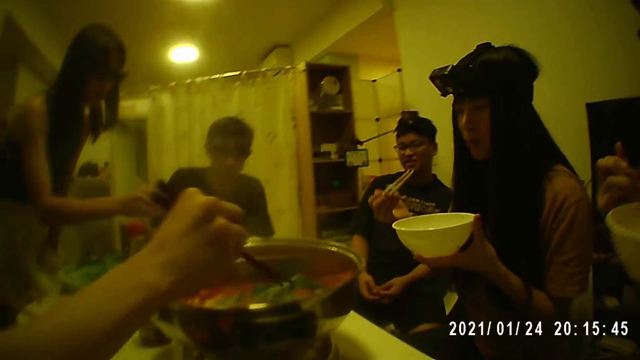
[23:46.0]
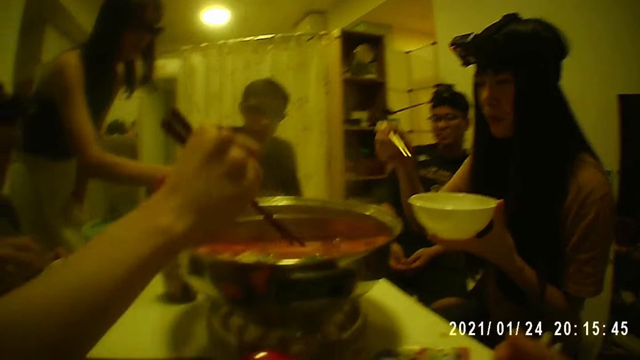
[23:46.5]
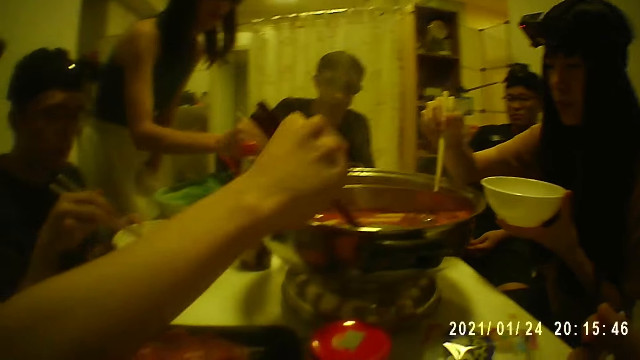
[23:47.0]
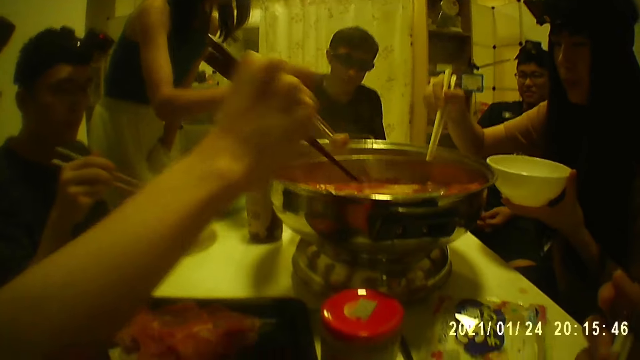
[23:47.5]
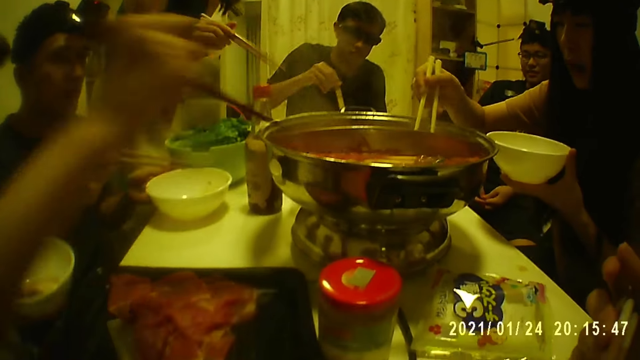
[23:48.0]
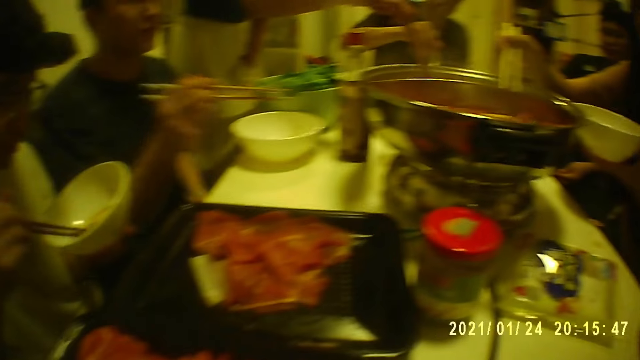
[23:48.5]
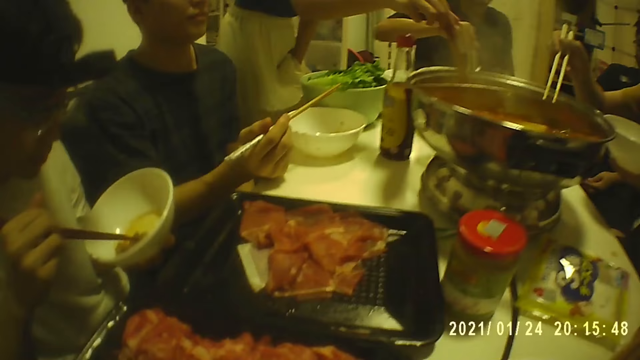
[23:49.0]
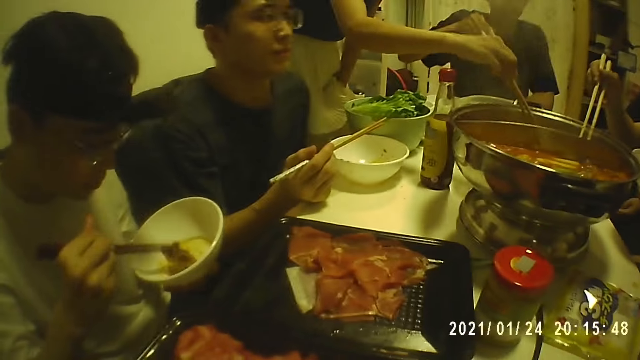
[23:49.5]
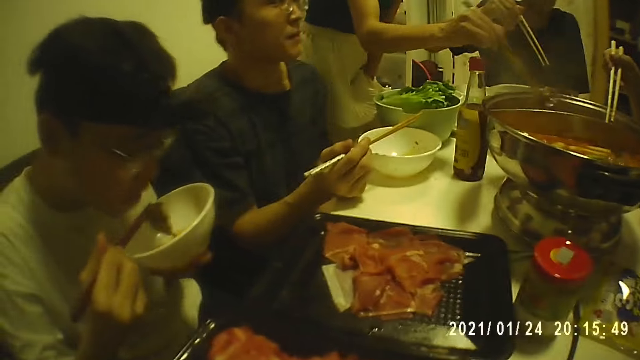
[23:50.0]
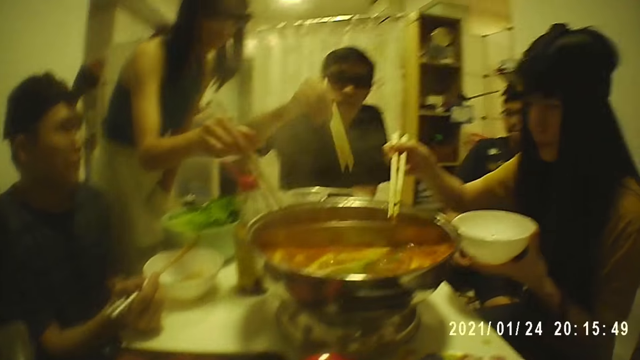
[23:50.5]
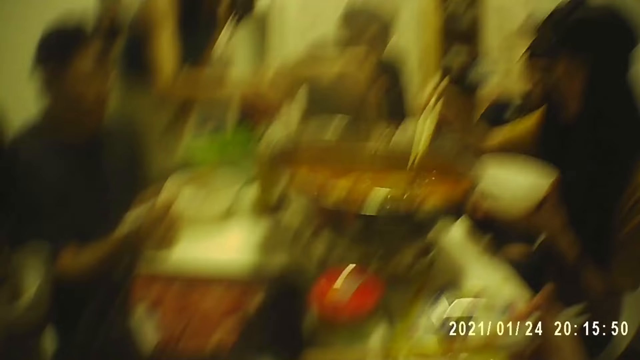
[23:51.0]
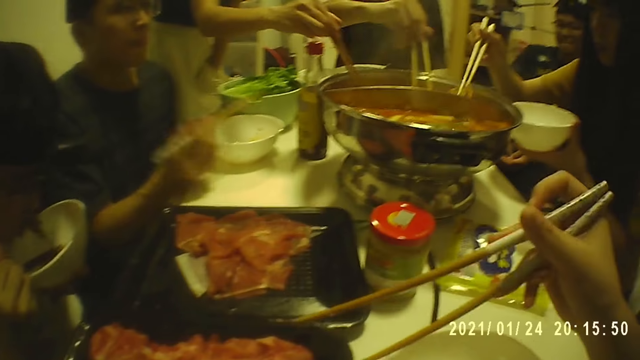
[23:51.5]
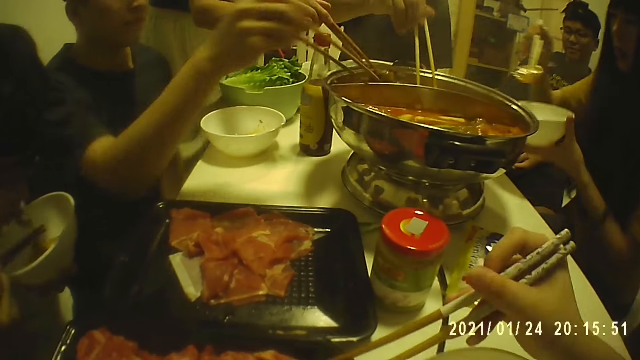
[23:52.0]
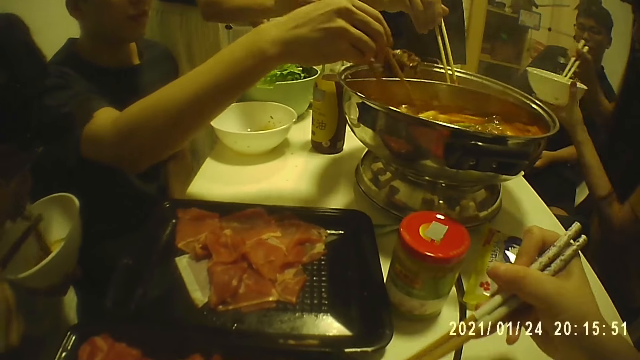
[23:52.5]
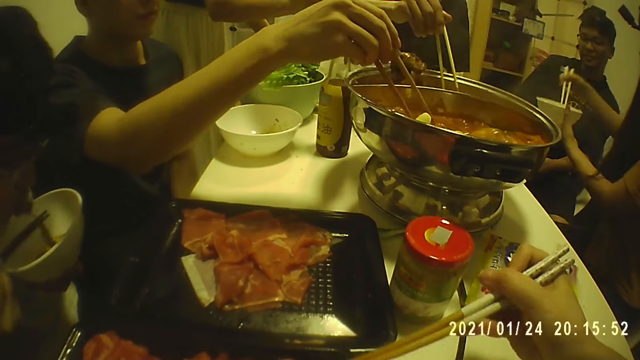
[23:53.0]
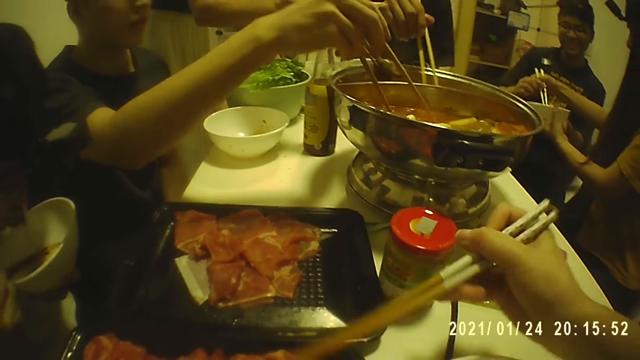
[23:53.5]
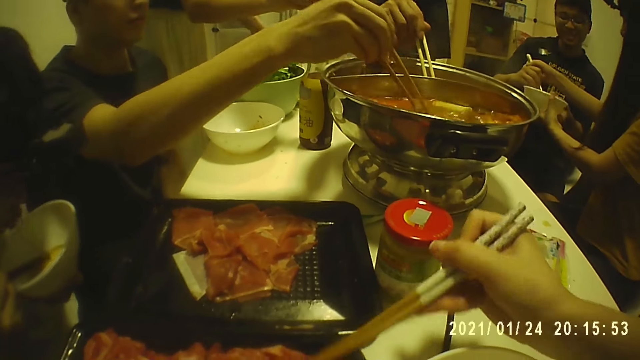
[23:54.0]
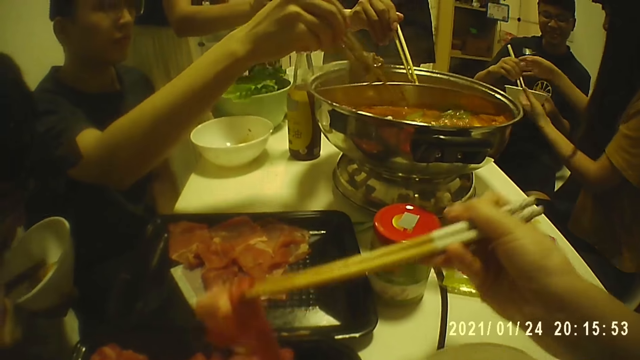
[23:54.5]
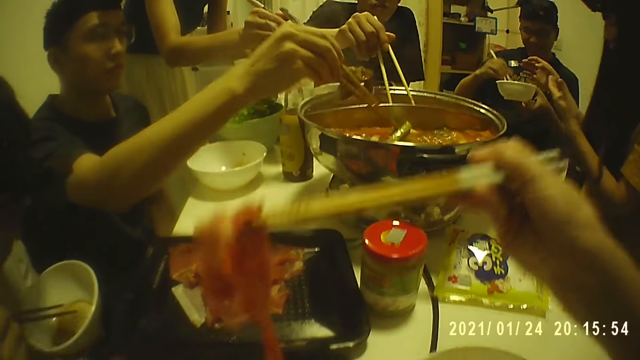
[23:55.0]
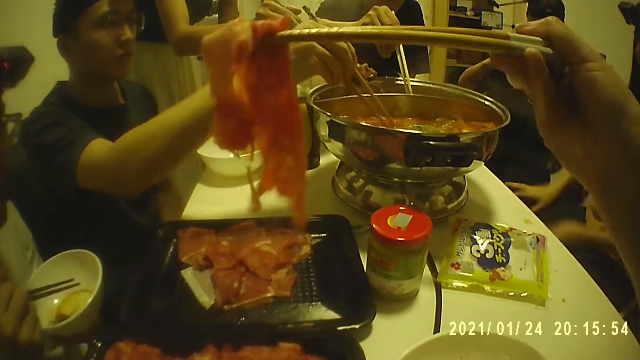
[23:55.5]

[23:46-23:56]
A man eats from the plate with the chopsticks in his right hand. A woman picks a piece of fish from a plate with the chopsticks in her right hand. Another man hits the chopsticks on the plate with his right hand. Another woman picks a piece of meat from the pot of soup with the chopsticks in her right hand. The second man holds the chopsticks in his right hand and drops the plate on the table with his left hand. The first woman puts the piece of fish into the pot of soup with the chopsticks in her right hand. A third man holds the chopsticks in his right hand. A fourth man holds a plate in his left hand. The first woman picks a strip of meat from the pot of soup with the chopsticks in her right hand. The fourth man eats from the plate with the chopsticks in his right hand. The camera wearer picks a strip of meat from a tray on the table with the chopsticks in his right hand. The second man stirs the pot of soup with the chopsticks in his right hand. The second woman puts the piece of meat in the plate with the chopsticks in her right hand. The second woman interacts with a fifth man. The first woman picks the plate from the table with her left hand. The fifth man collects the plate from the second woman's left hand with his left hand and collects the chopsticks from the second woman's right hand with his right hand.

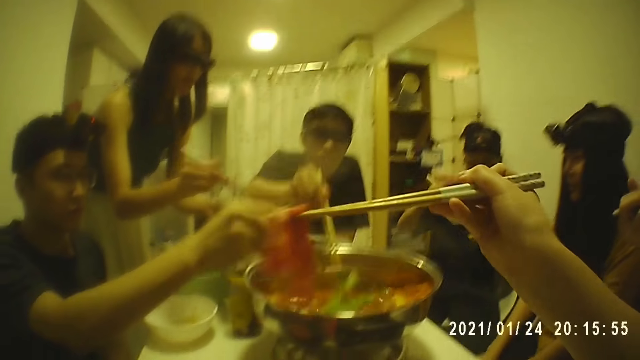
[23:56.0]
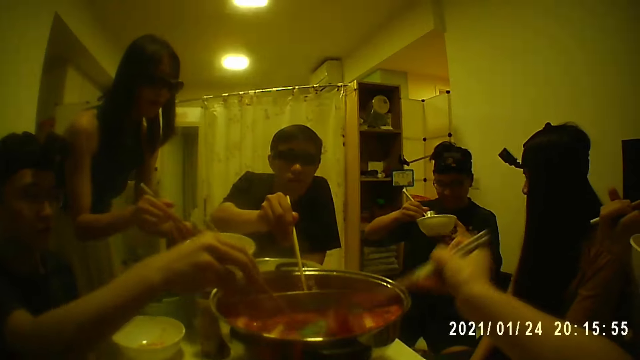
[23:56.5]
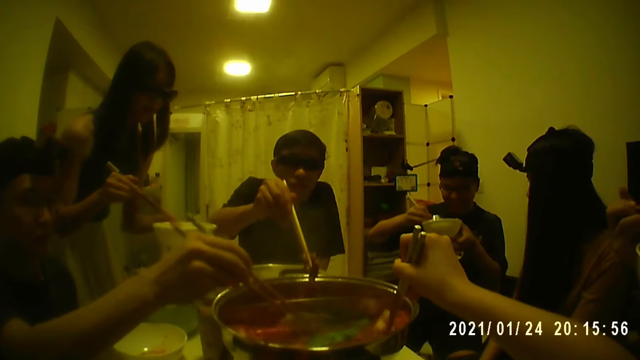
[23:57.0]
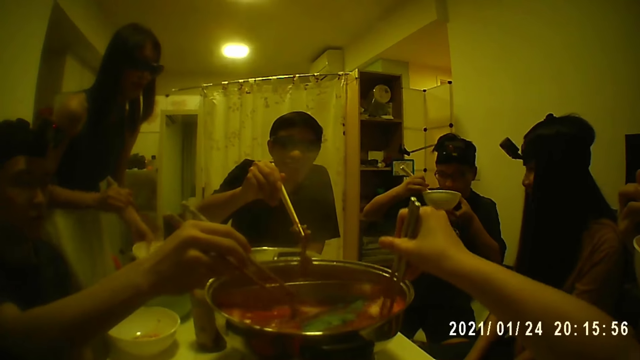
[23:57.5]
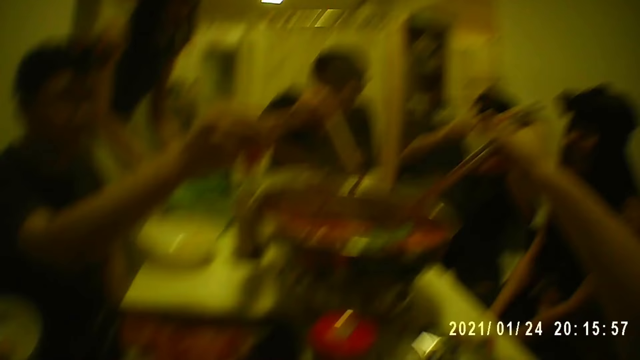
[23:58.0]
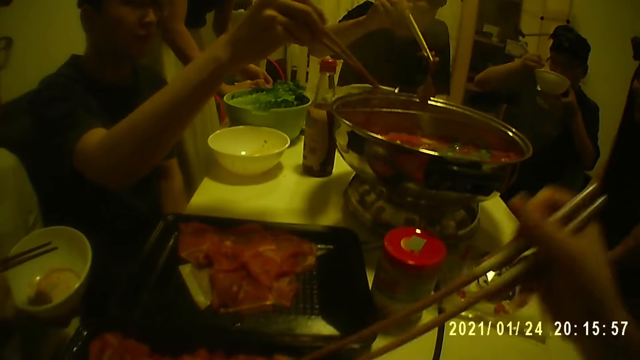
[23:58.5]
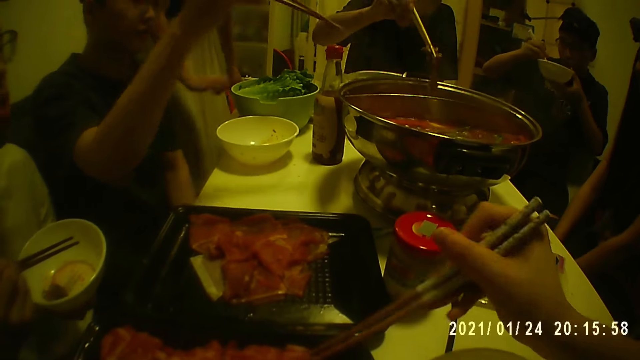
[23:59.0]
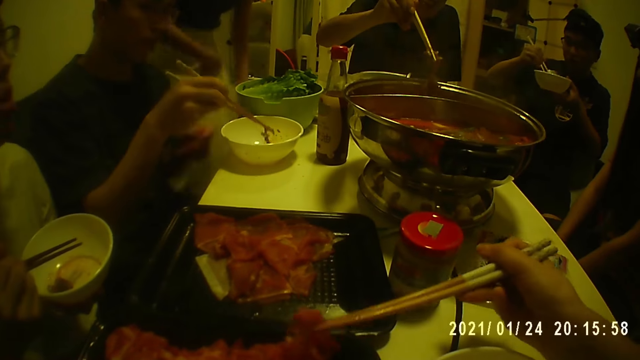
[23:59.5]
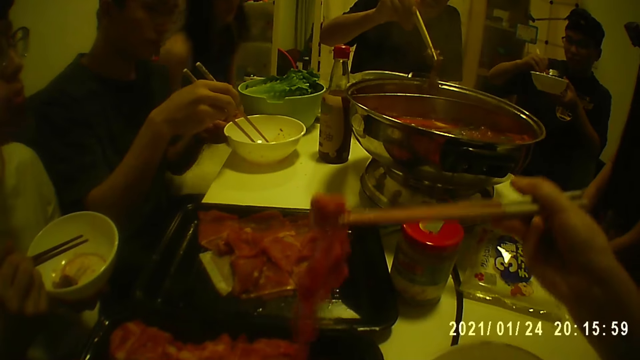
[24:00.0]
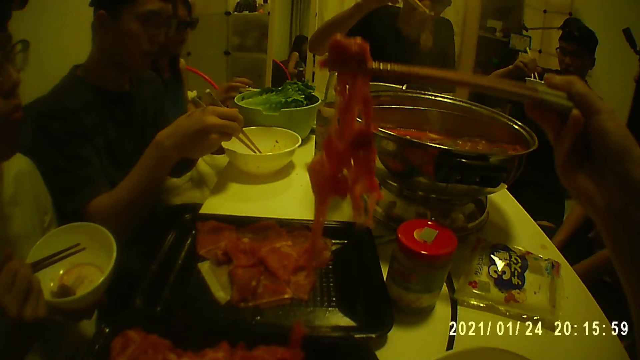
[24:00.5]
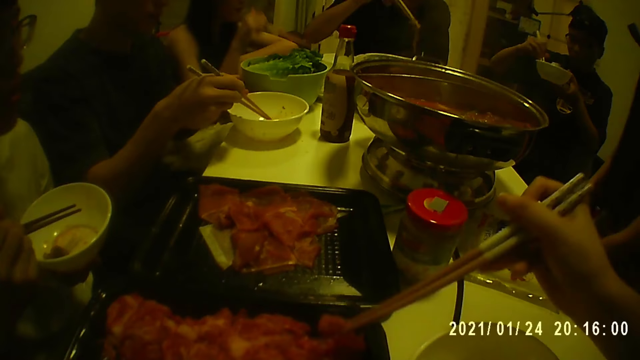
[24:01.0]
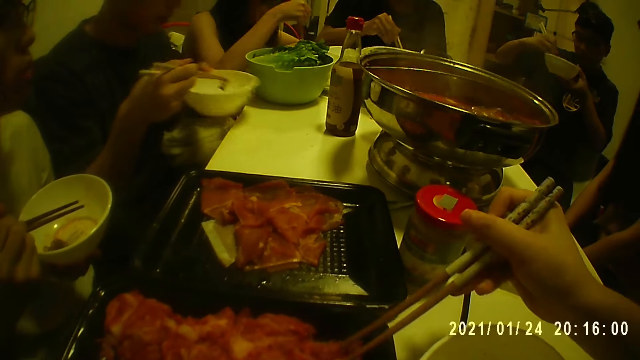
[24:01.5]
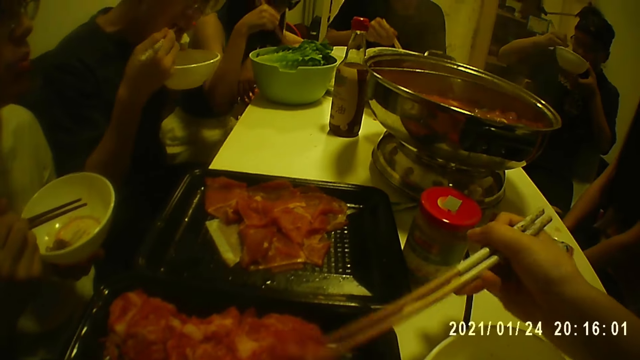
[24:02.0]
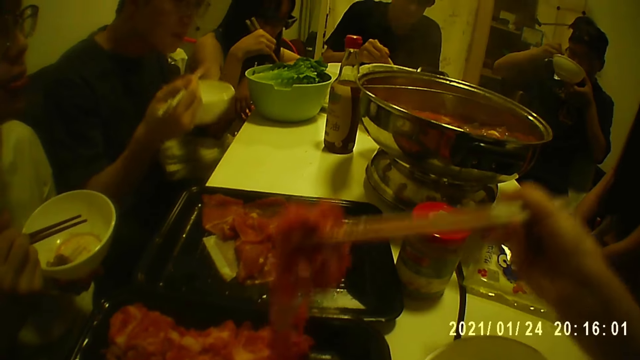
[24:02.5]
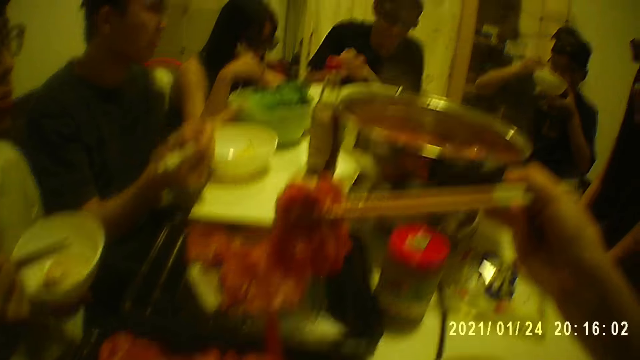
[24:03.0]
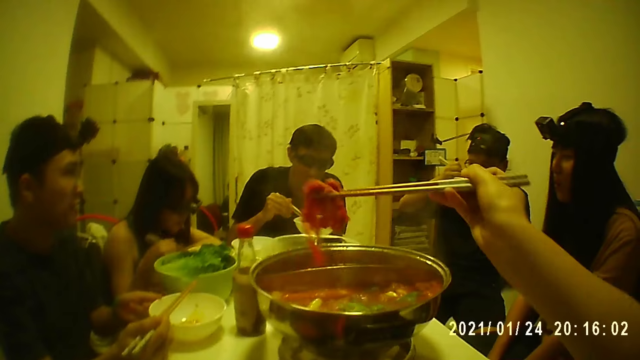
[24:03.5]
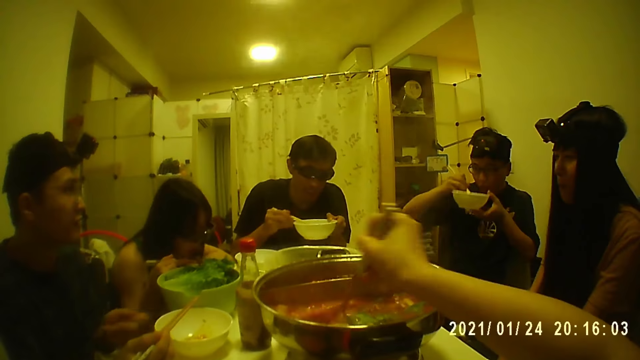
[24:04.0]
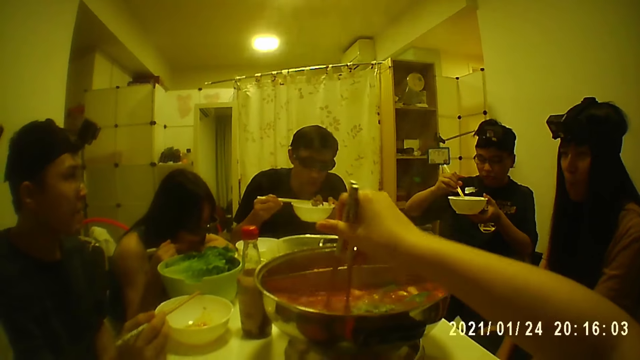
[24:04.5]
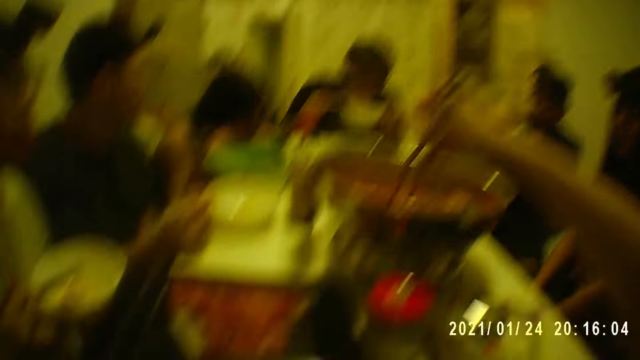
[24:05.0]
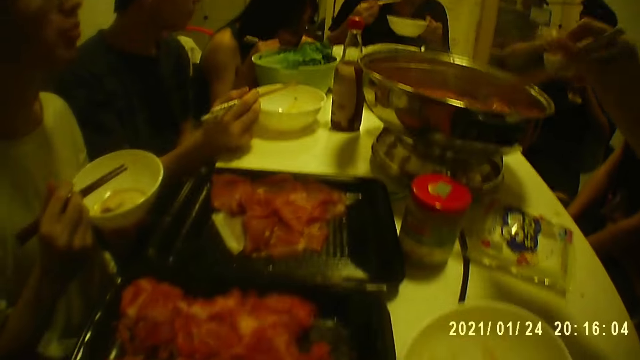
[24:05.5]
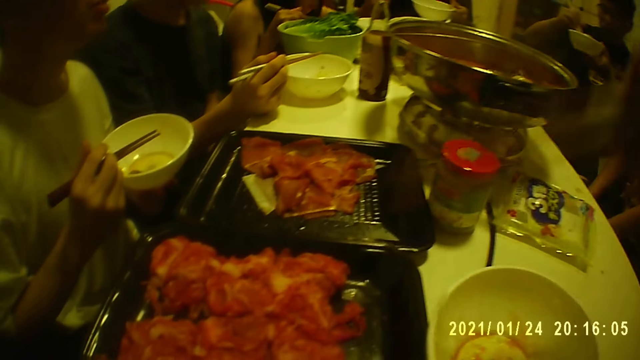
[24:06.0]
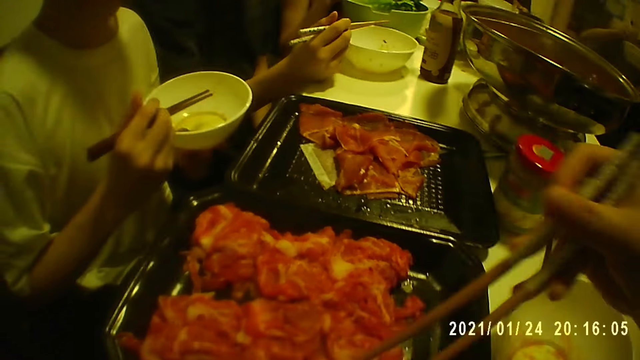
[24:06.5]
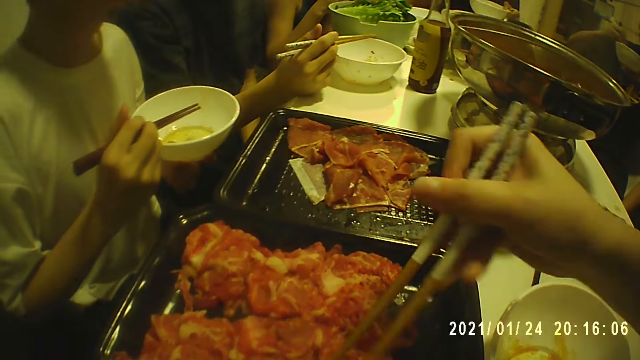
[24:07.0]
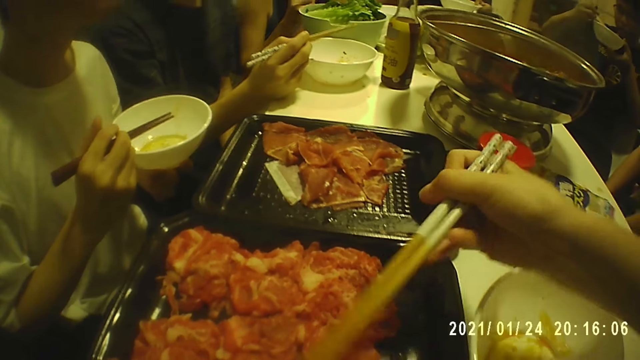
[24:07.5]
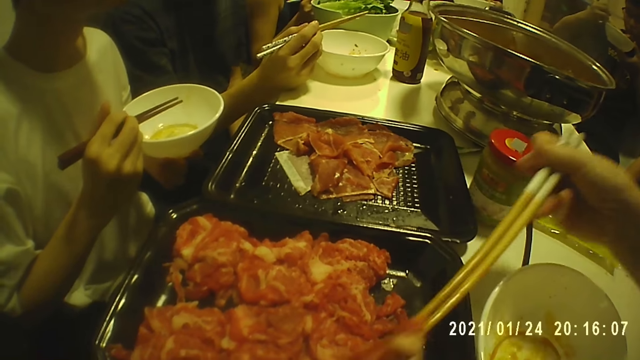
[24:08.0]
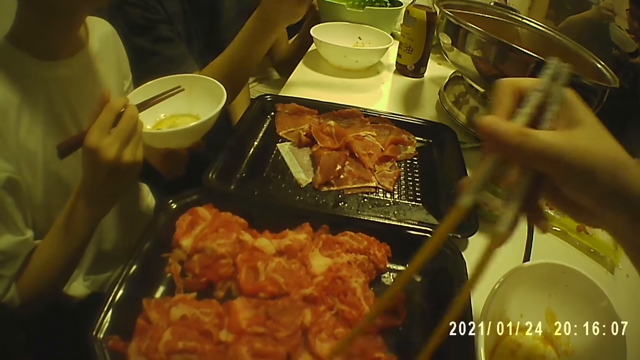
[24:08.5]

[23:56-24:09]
A woman puts the strip of meat in the plate with the chopsticks in her right hand. A man picks a strip of meat from the pot of soup with the chopsticks in his right hand. The camera wearer puts the strip of meat in the pot of soup with the chopsticks in his right hand. Another man picks a piece of meat from the pot of soup with the chopsticks in his right hand. A third man eats from the plate with the chopsticks in his right hand. The woman drops the plate on the table with her left hand and drops the chopsticks in the plate with her right hand. The camera wearer picks a strip of meat from the tray with the chopsticks in his right hand. The second man puts the piece of meat in the plate with the chopsticks in his right hand. The woman picks the chopsticks from the plate with her right hand. The first man puts the strip of meat in the plate with the chopsticks in his right hand. The second man picks the plate from the table with his left hand, eats from the chopsticks in his right hand, and drops the plate on the table with his left hand. The first man raises the plate from the table with his left hand. The camera wearer puts the strip of meat in the pot of soup with the chopsticks in his right hand. The woman eats from the plate with the chopsticks in her right hand. The first man eats from the plate with the chopstick in his right hand. The camera wearer picks a strip of meat from the tray with the chopsticks in his right hand.
